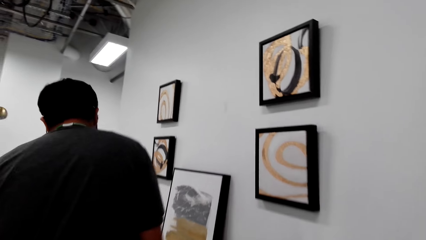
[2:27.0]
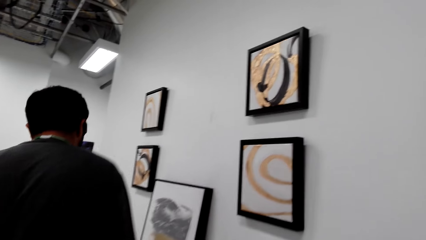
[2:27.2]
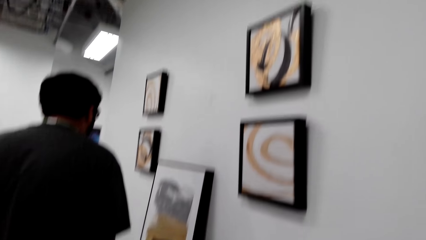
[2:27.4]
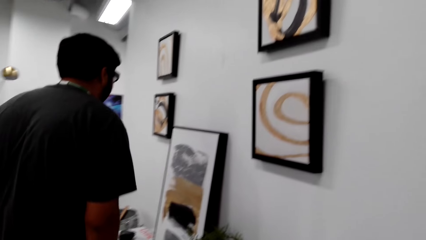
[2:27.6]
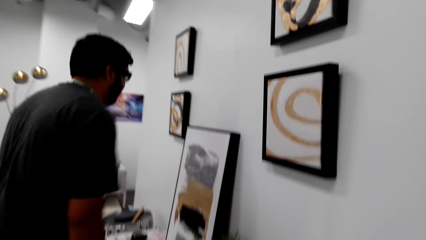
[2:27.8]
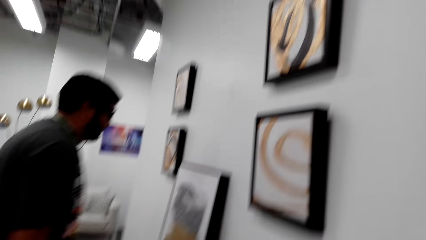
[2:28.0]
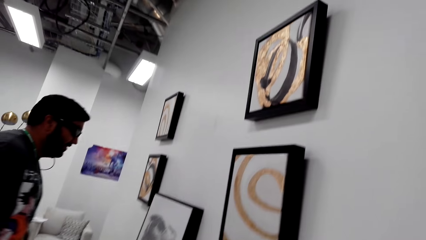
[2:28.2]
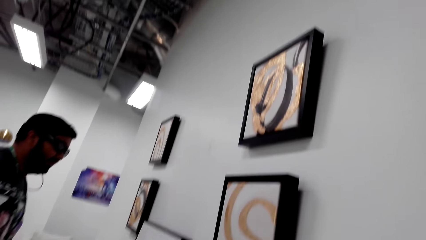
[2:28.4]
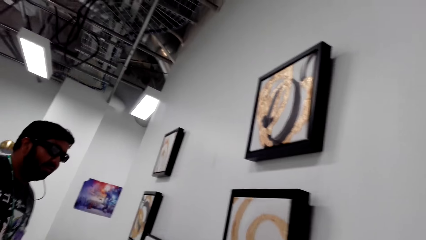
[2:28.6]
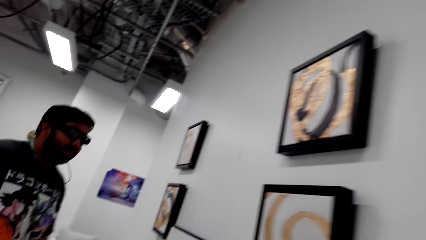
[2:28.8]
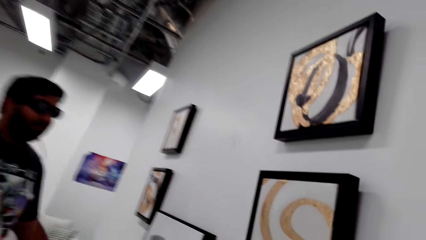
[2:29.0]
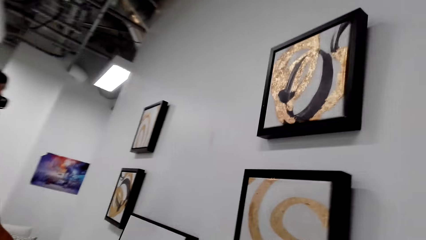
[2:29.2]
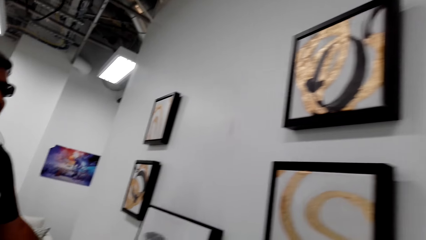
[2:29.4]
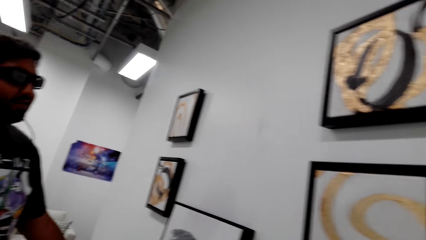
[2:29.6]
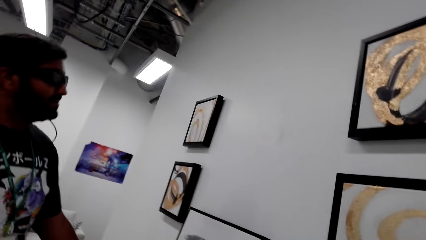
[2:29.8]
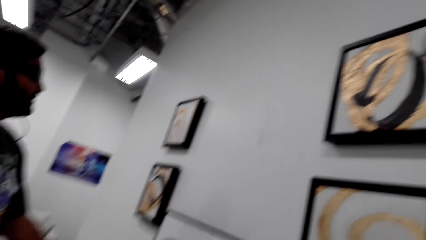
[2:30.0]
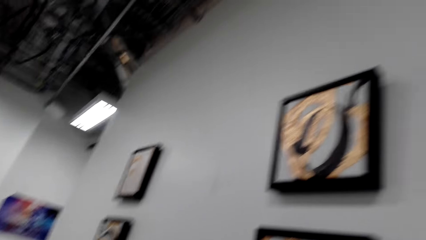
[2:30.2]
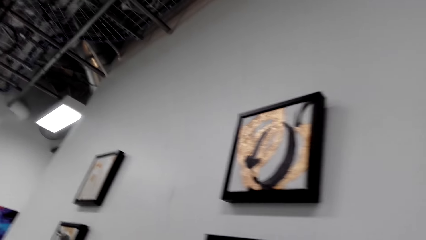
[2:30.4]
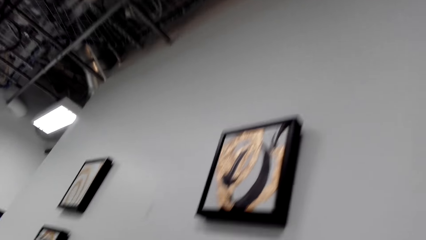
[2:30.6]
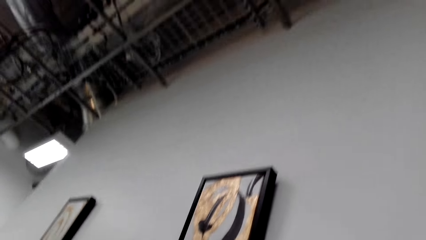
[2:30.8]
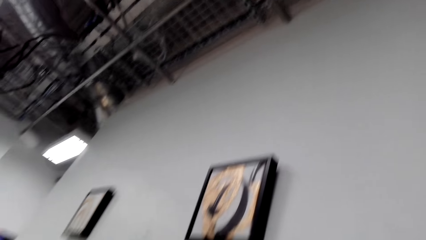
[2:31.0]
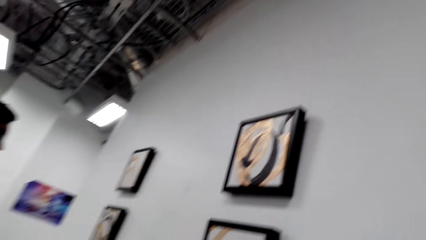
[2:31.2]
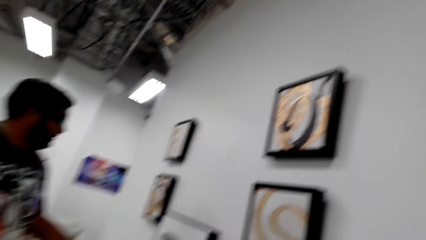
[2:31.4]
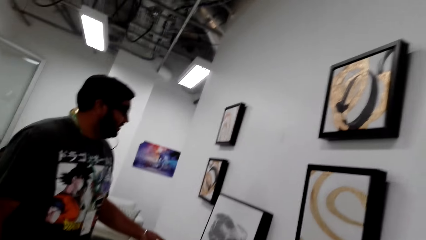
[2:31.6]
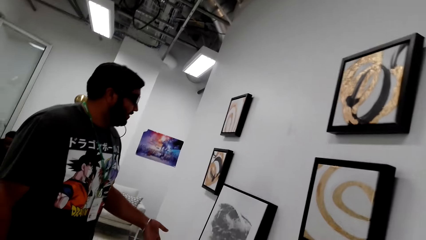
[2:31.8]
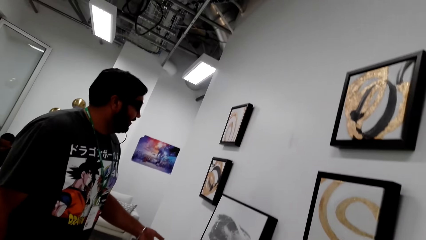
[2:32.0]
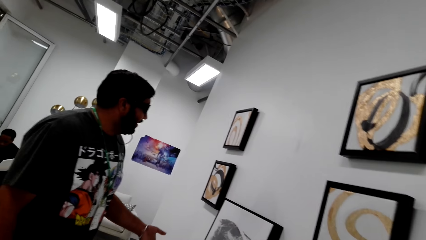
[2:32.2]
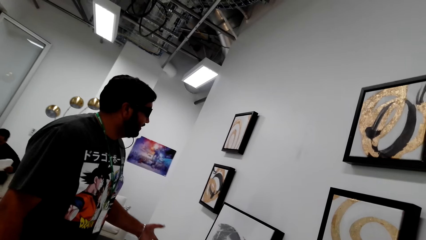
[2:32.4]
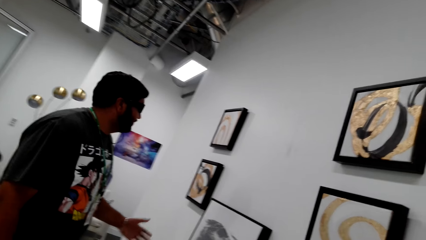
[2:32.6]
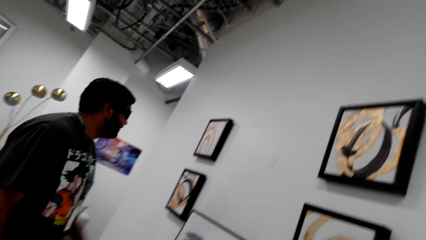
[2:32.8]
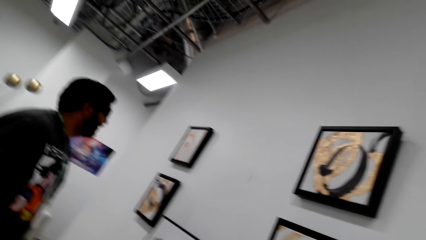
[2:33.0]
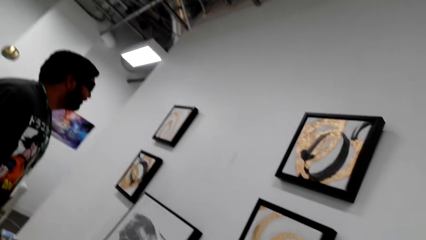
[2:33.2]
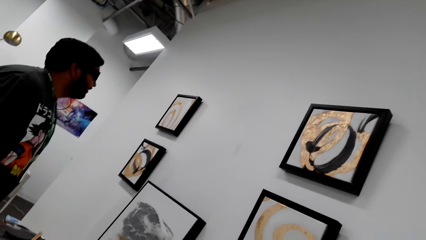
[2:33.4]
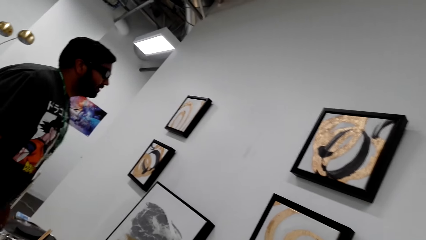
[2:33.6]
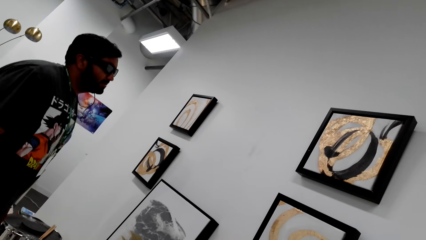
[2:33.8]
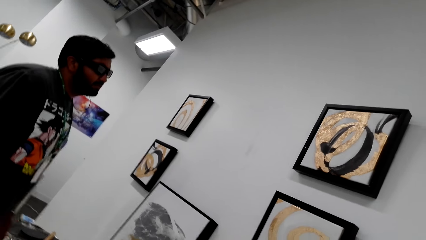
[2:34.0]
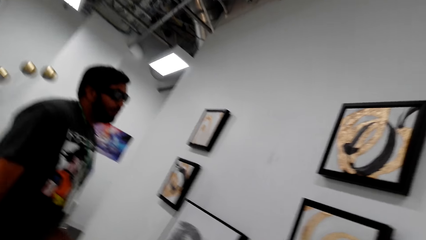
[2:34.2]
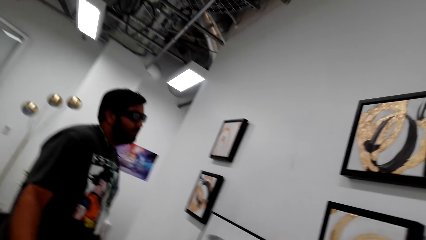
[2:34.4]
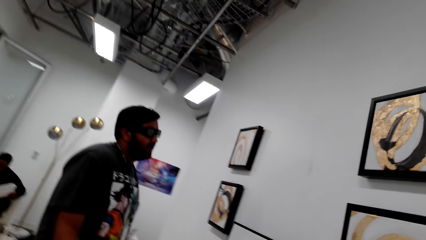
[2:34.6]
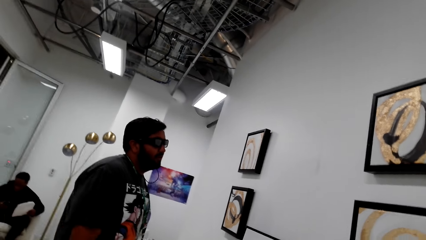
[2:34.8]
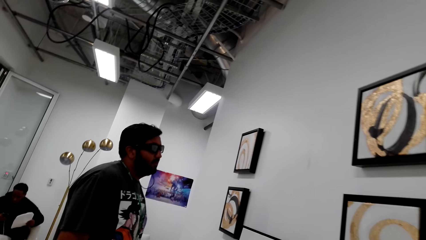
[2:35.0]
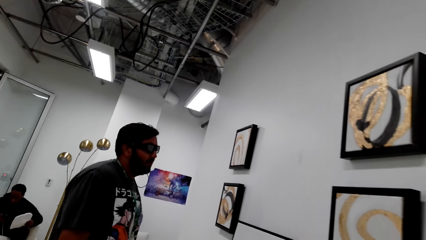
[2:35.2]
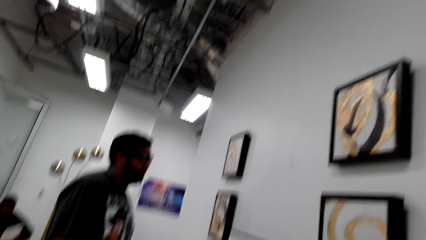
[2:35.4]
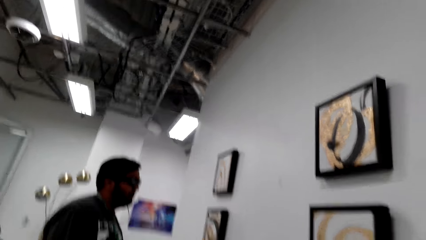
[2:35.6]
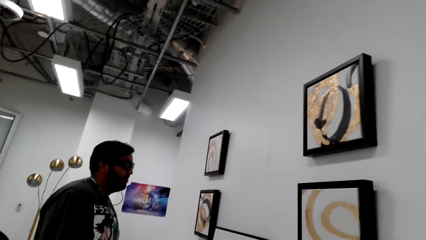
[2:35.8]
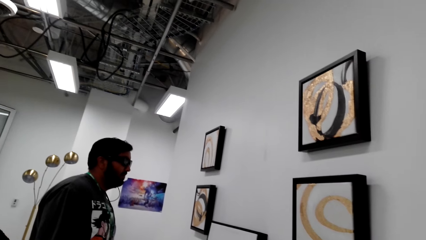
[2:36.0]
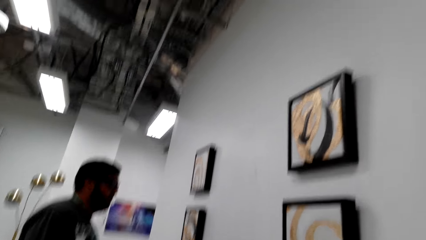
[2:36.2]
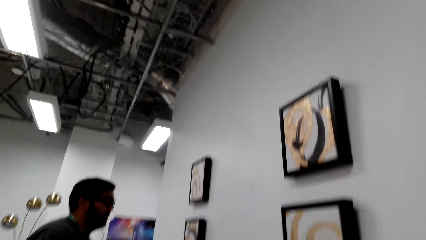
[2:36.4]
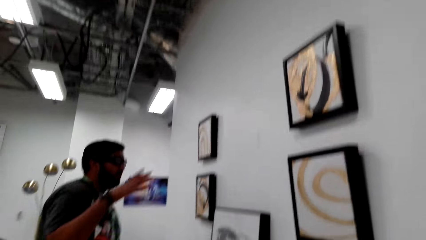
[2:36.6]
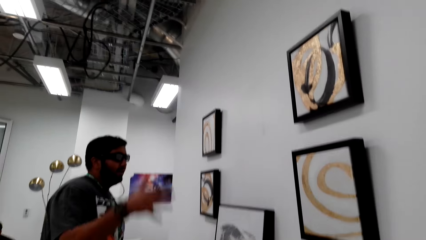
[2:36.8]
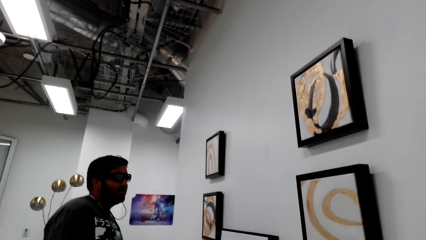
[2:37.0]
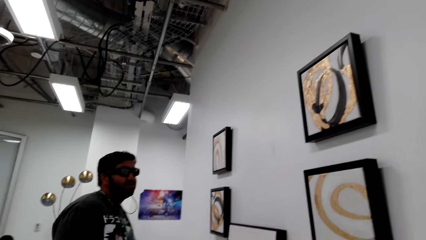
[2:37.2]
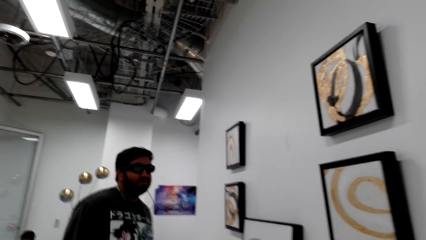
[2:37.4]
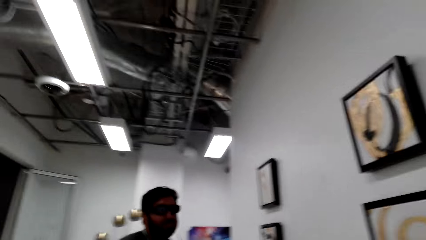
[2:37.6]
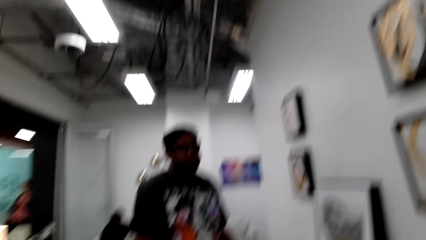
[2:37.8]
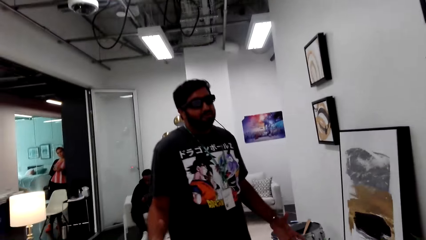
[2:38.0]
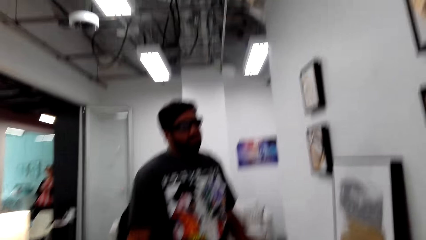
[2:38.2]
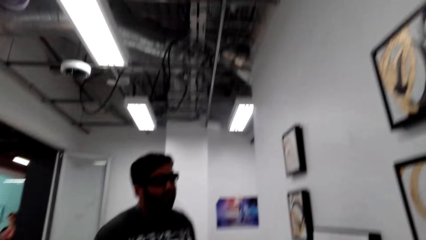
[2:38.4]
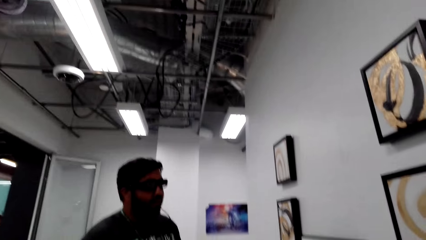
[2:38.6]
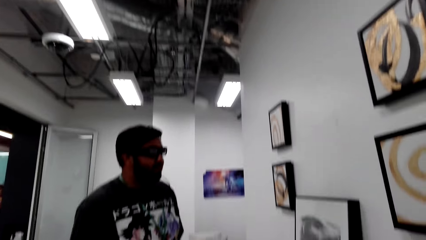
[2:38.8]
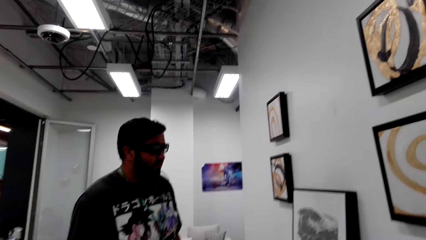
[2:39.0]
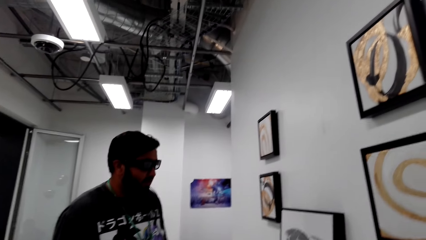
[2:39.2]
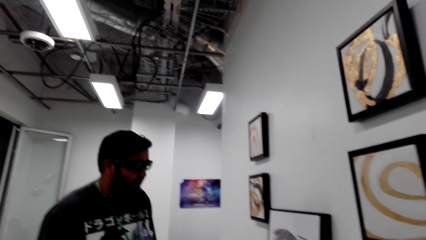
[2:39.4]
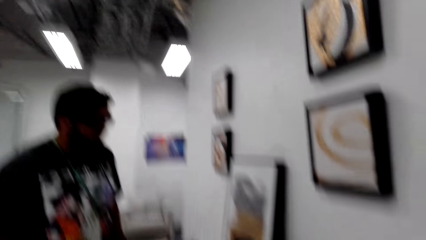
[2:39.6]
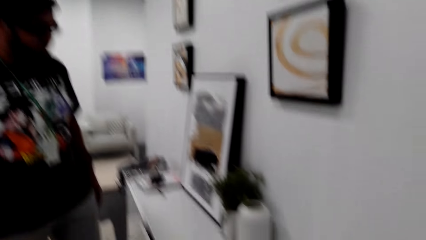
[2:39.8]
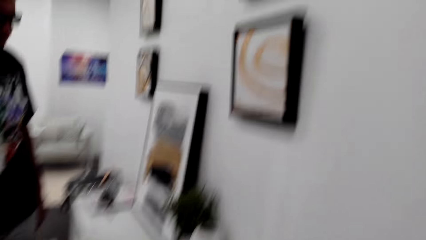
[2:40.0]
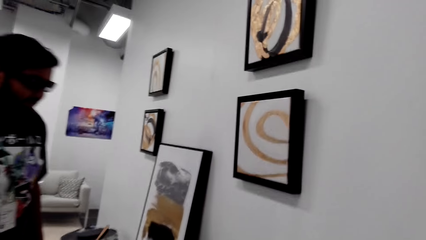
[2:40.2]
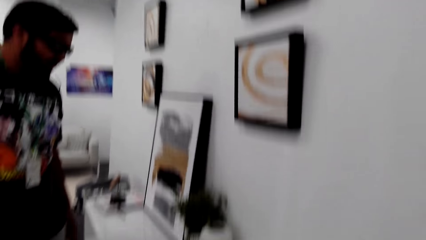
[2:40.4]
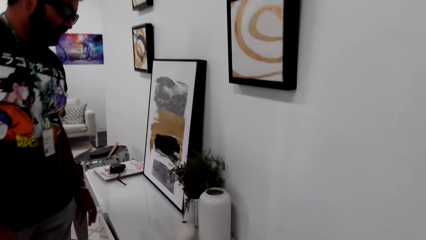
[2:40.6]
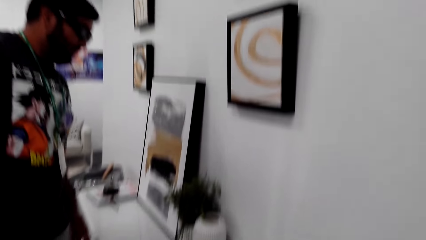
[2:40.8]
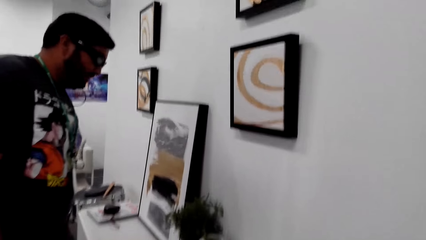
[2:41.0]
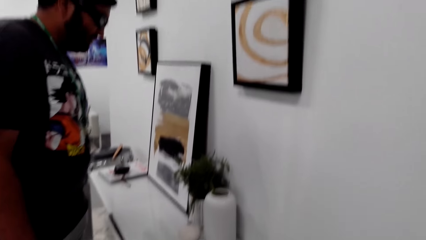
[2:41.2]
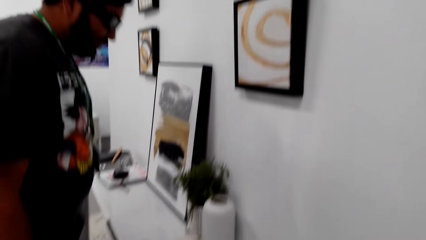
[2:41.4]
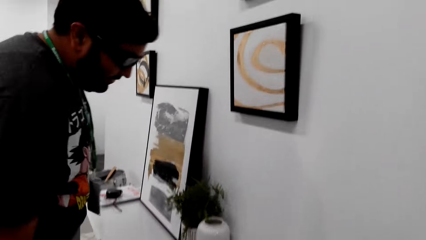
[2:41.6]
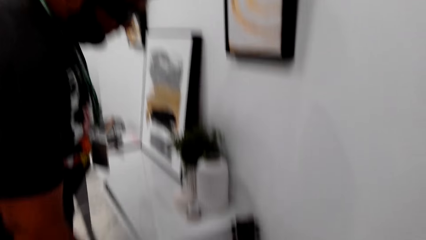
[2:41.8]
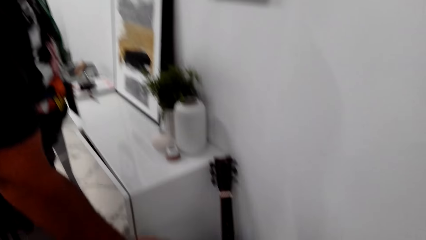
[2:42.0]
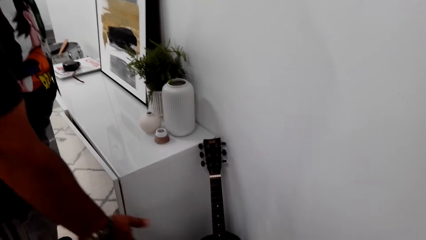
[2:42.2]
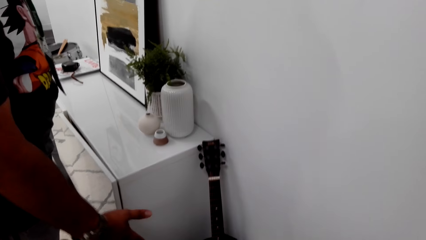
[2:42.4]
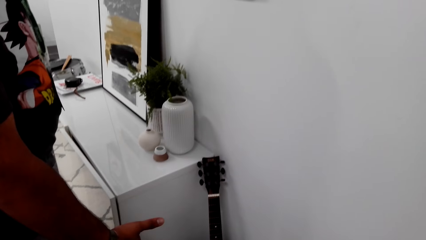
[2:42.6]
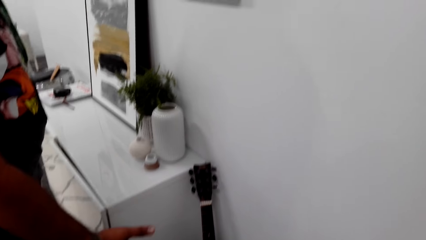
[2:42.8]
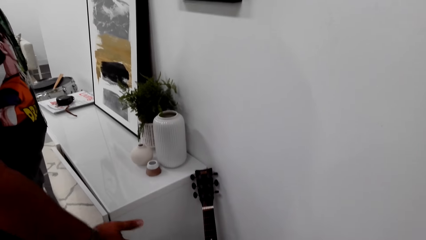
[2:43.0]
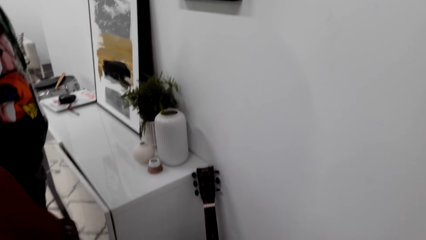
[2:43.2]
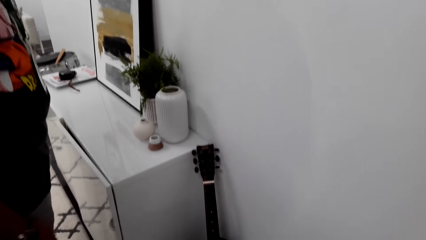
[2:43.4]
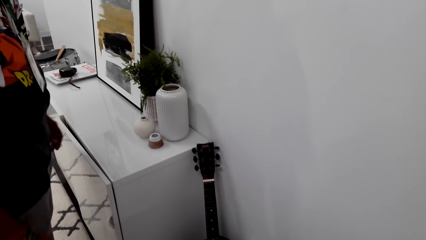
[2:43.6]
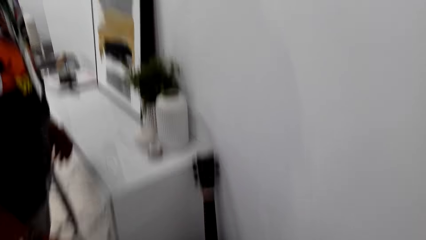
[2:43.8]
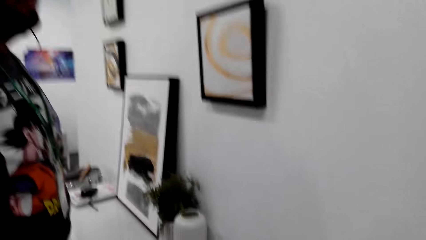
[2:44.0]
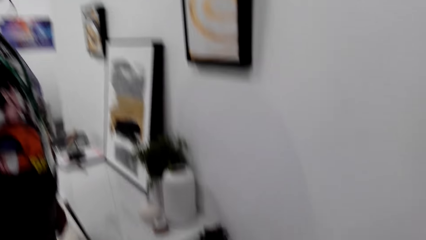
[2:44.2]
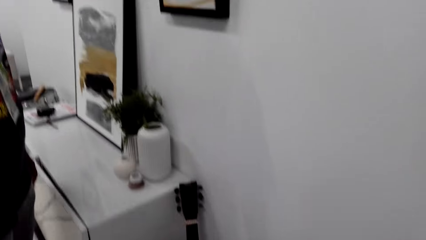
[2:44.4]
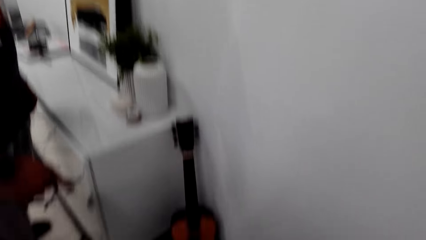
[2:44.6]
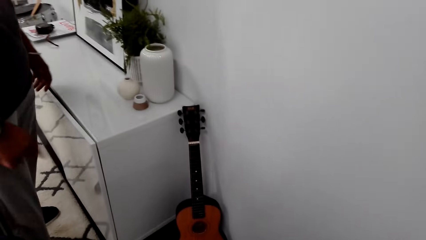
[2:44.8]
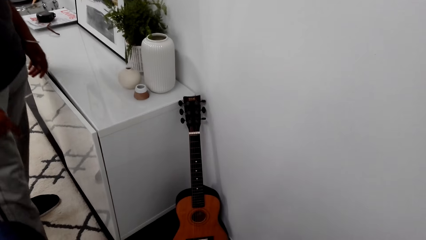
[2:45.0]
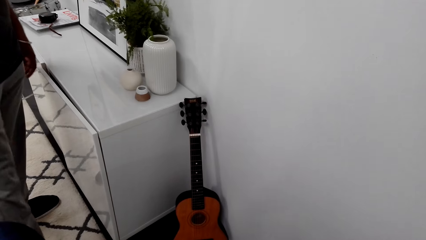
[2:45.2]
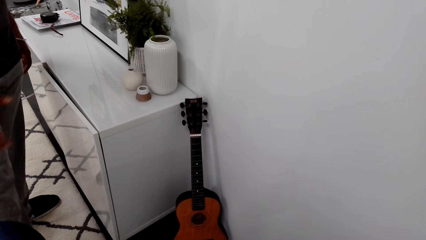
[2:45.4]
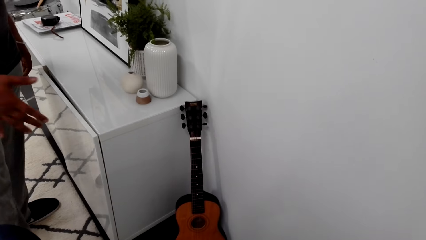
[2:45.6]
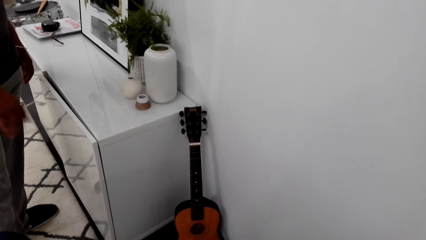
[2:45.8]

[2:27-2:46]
The camera wearer walks around. The man looks at the pictures. The camera wearer talks to the man. The man talks to the camera wearer. The camera wearer talks to the man and looks at the pictures. The man talks to the camera wearer. The man lifts a hand and talks to the camera wearer. The camera wearer talks to the man. The man points at a guitar with his right hand. The camera wearer looks at the guitar. The man talks to the camera wearer and touches a cabinet. The camera wearer talks to the man. The man talks to the camera wearer.
